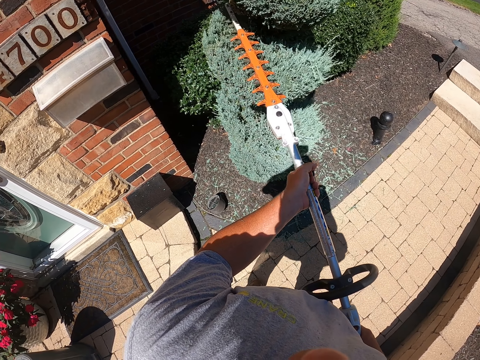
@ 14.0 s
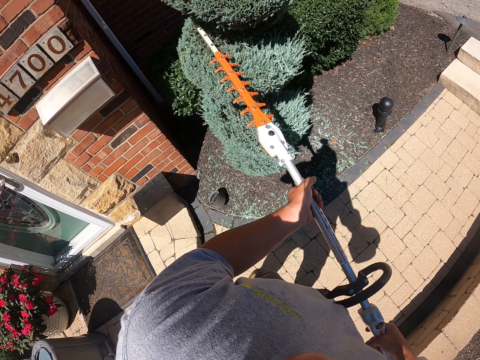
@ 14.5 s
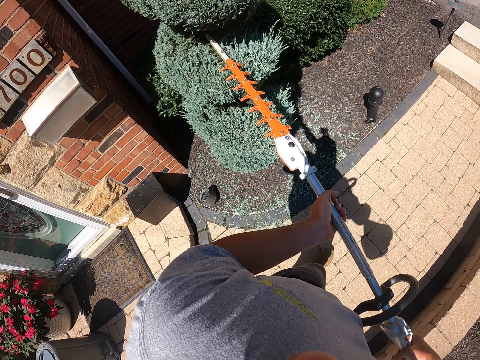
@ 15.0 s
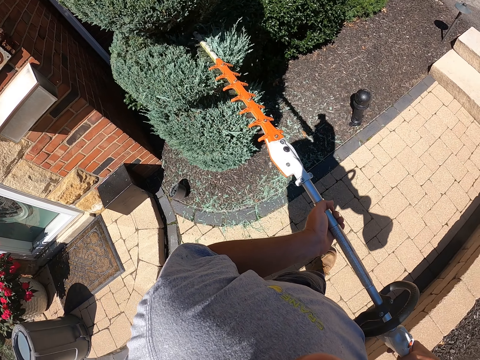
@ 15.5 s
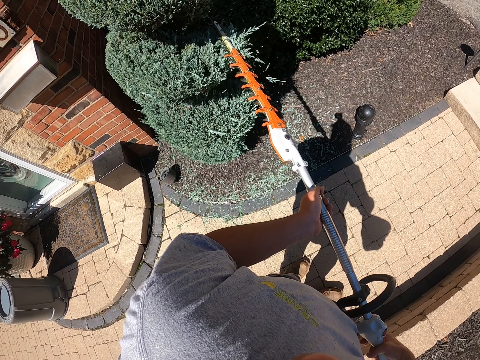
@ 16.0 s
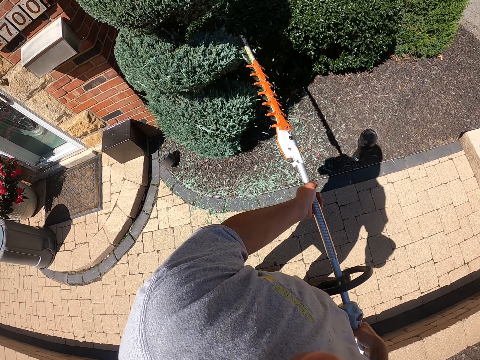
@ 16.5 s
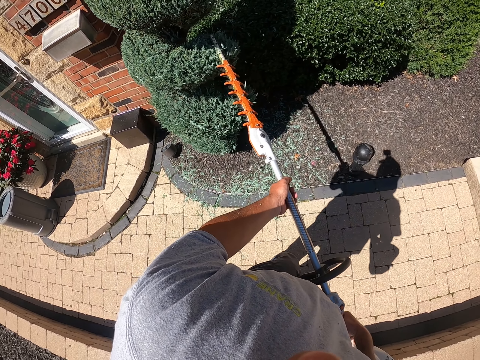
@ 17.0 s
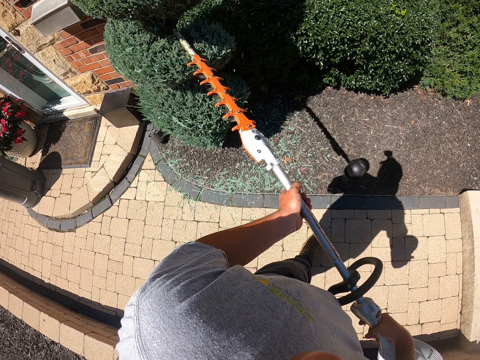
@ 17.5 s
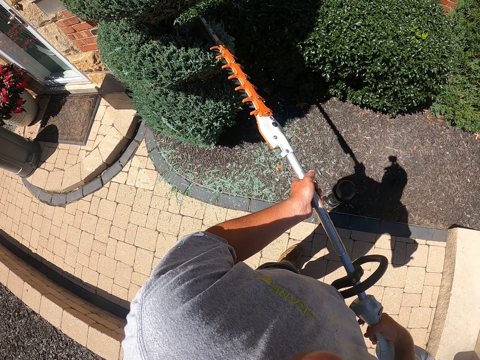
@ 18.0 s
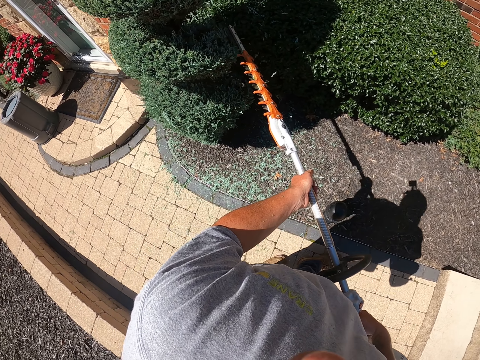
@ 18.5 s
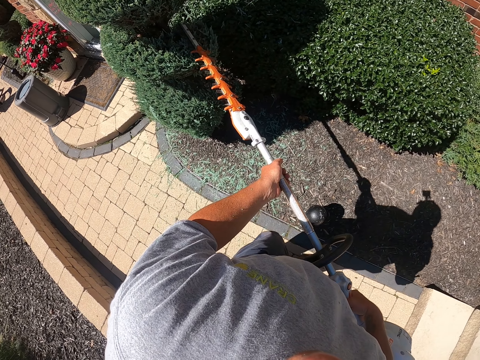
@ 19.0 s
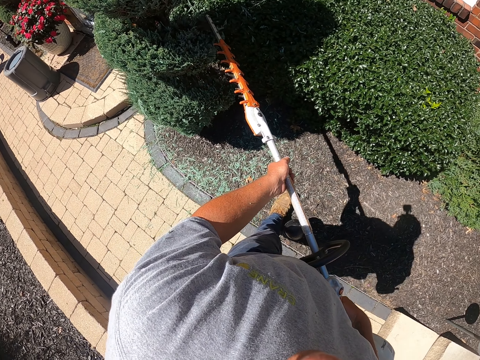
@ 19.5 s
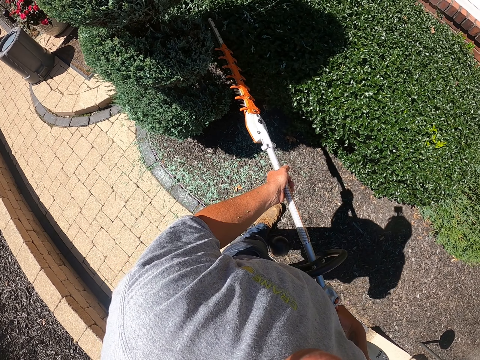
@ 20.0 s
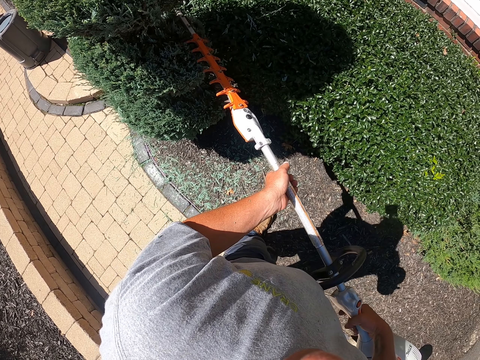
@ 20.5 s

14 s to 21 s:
The camera wearer trims the edges of the tree all round.
